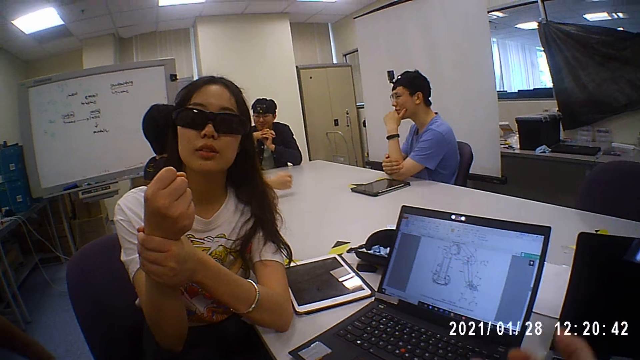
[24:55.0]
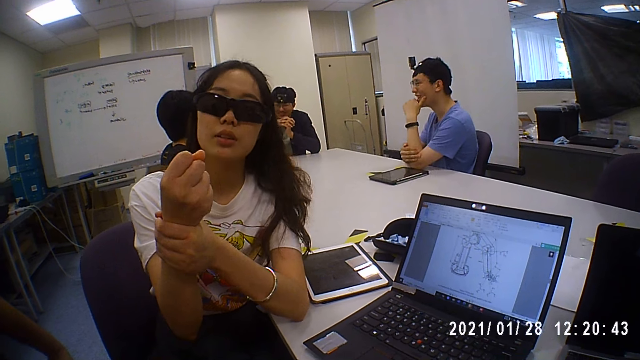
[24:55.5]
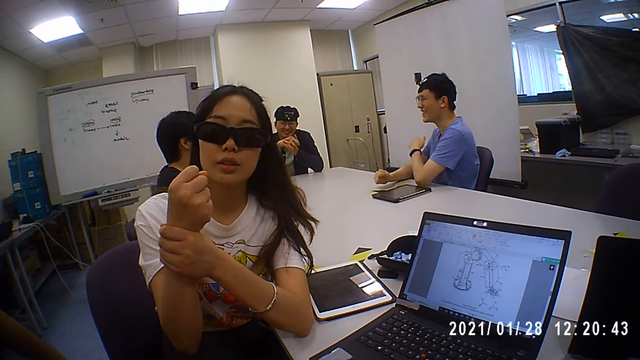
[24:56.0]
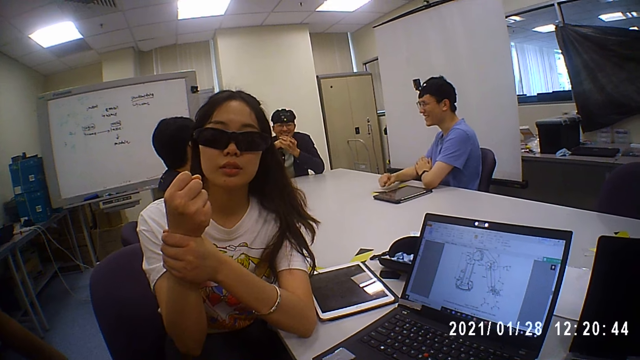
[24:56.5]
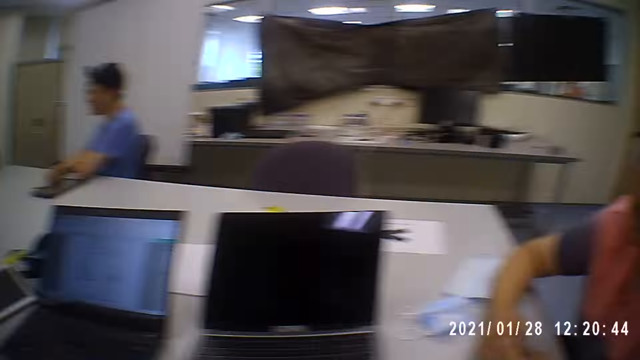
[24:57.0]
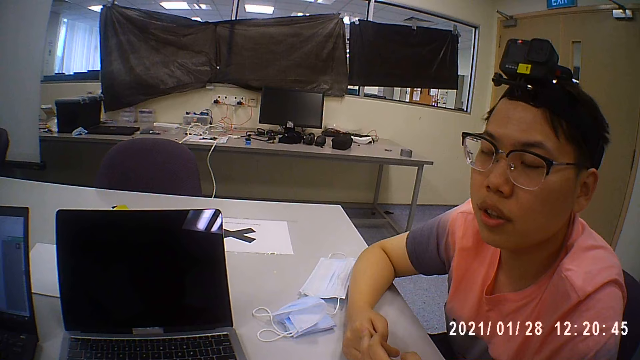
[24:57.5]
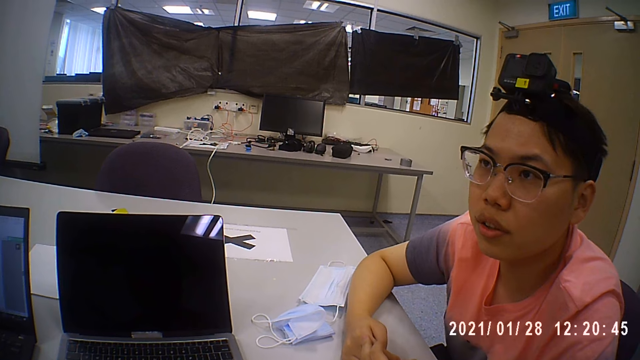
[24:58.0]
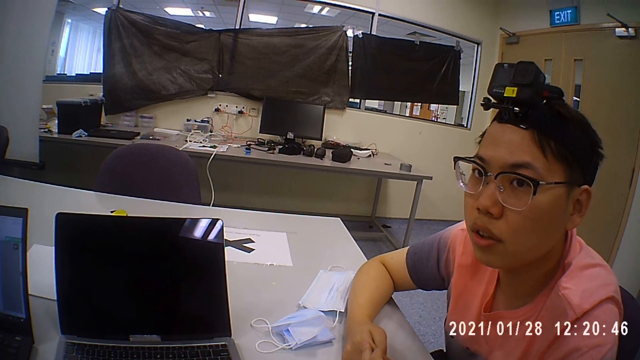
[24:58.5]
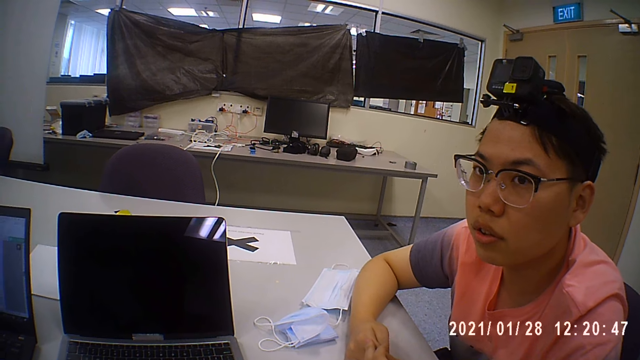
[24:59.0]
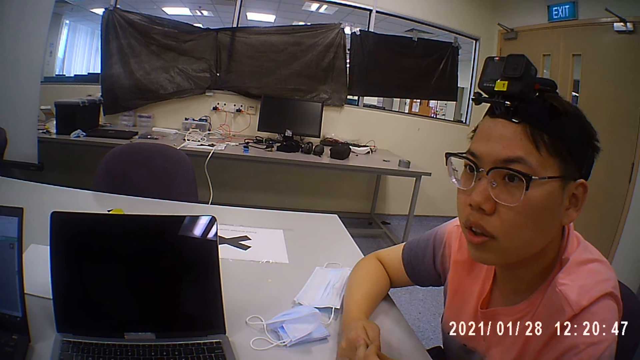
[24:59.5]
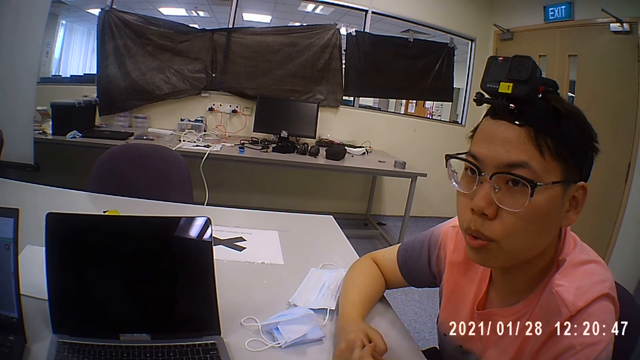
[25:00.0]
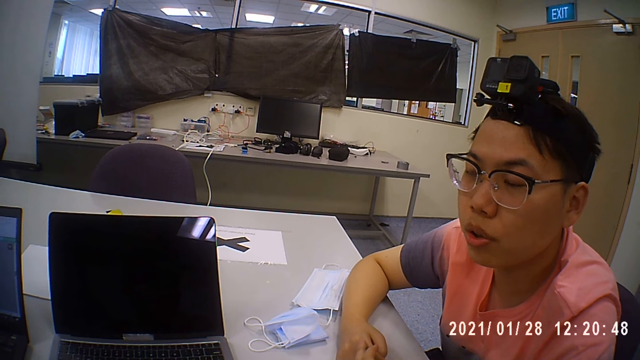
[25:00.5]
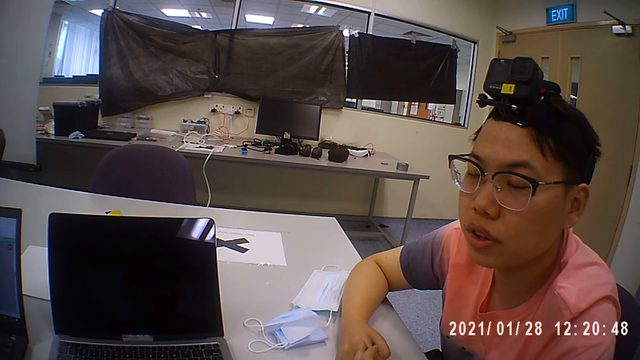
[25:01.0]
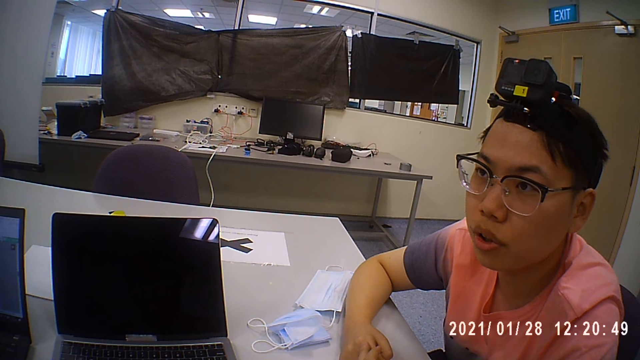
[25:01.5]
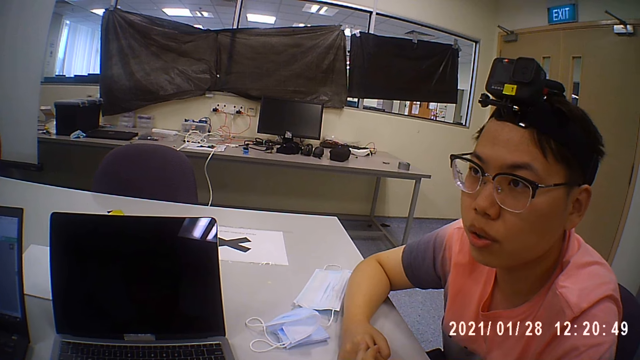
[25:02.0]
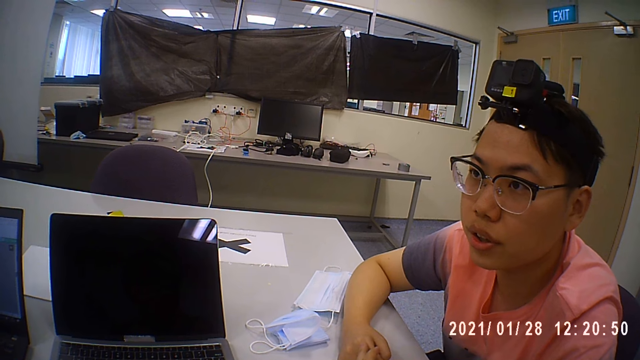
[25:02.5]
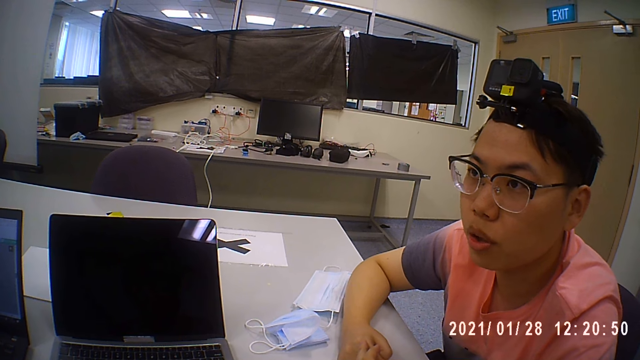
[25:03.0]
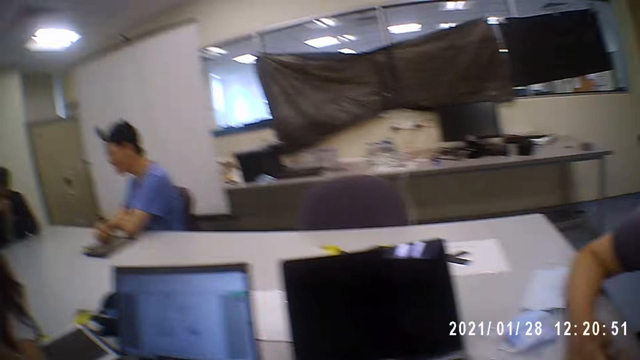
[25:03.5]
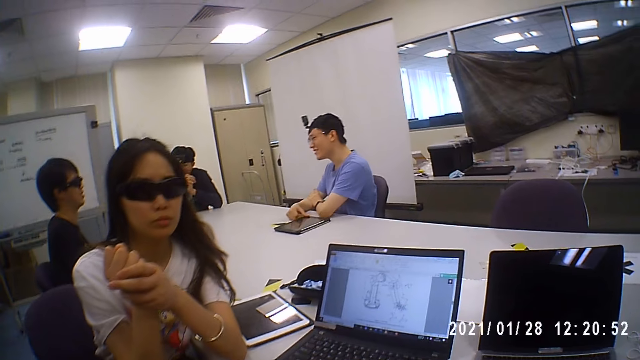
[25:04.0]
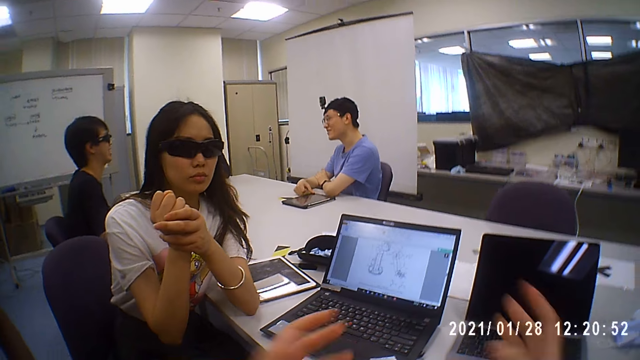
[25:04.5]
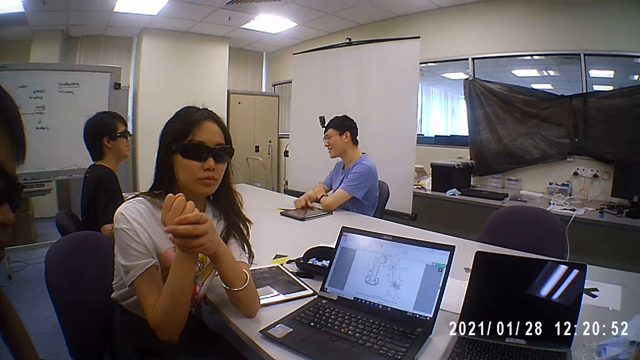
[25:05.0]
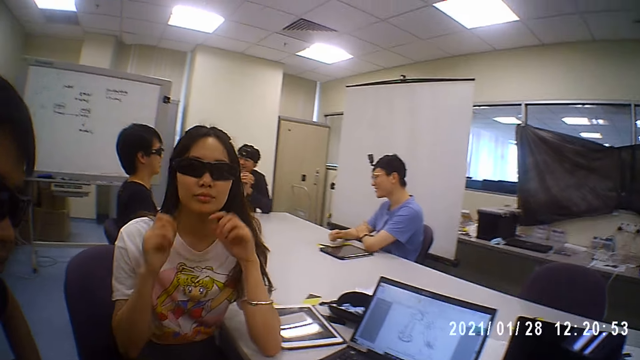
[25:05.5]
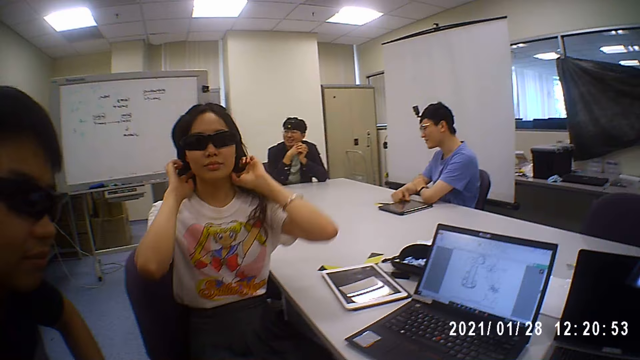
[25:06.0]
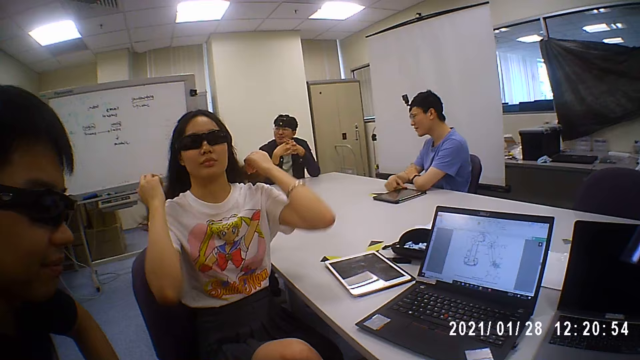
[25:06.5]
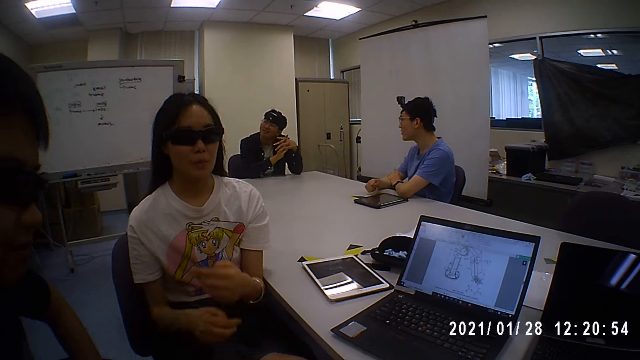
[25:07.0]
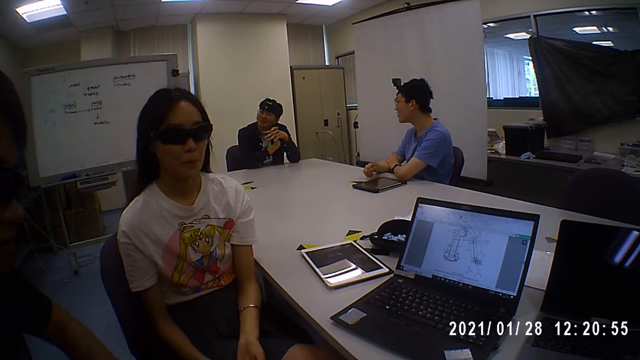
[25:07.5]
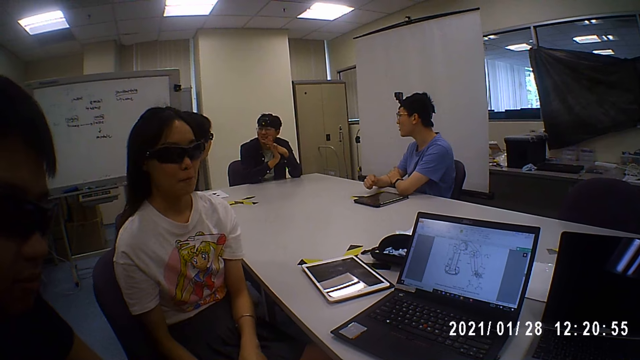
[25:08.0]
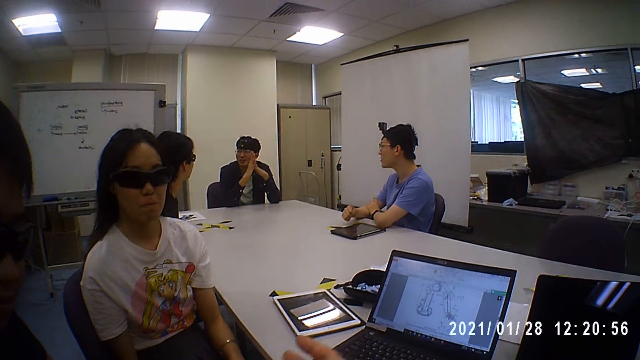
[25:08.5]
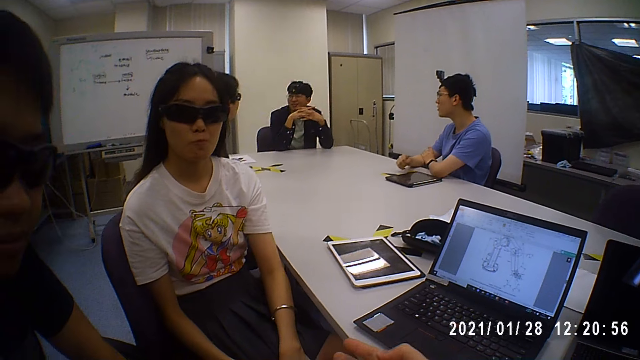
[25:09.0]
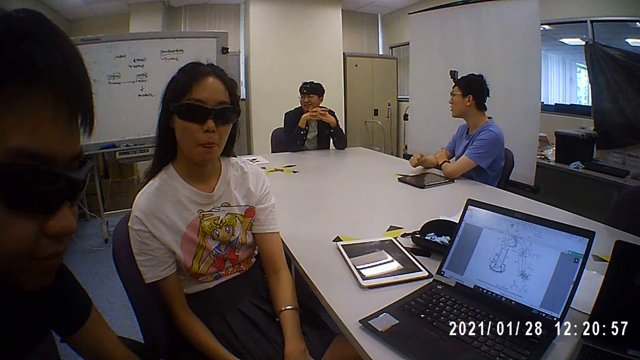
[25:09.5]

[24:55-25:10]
A man holds his right hand with his left hand. The camera wearer turns to a woman. The woman converses with the camera wearer and a person. The camera wearer turns to the person. They converse with the woman and the person. The woman flips her hair with her hands.

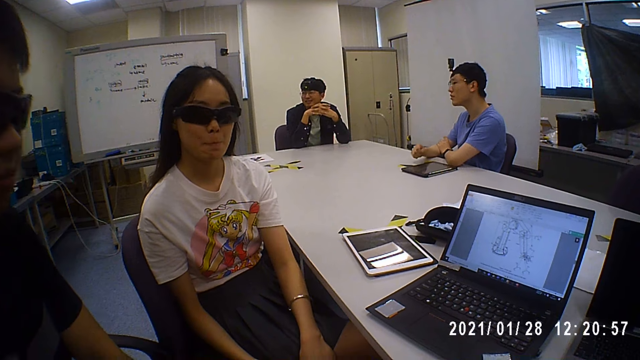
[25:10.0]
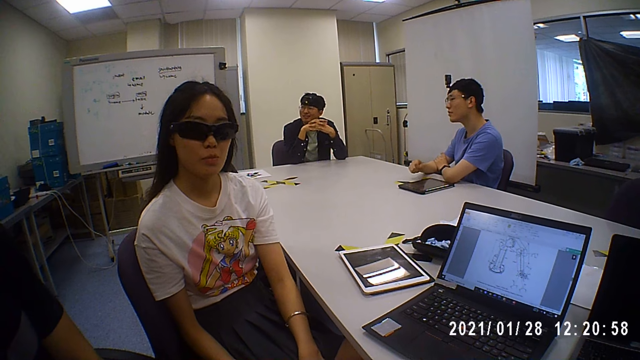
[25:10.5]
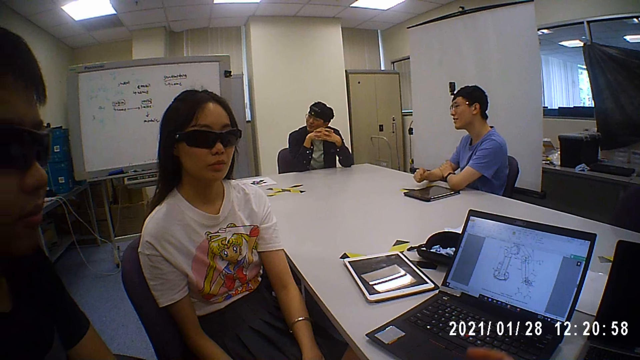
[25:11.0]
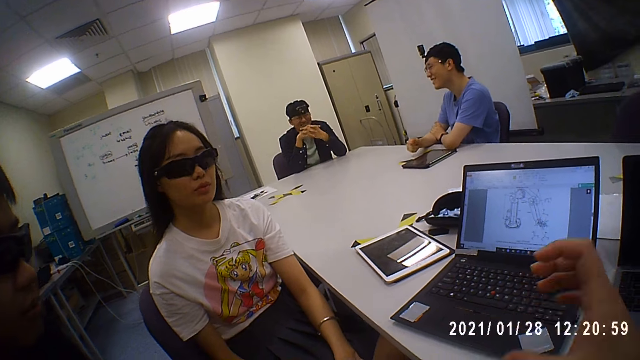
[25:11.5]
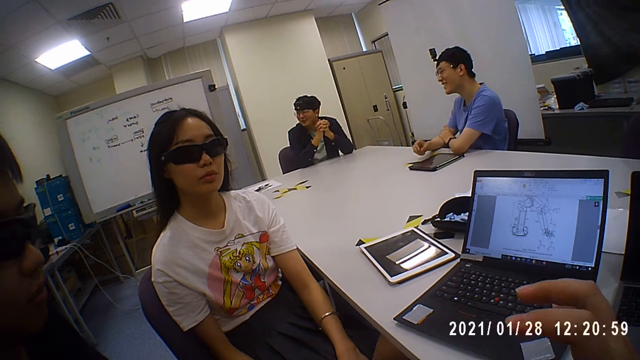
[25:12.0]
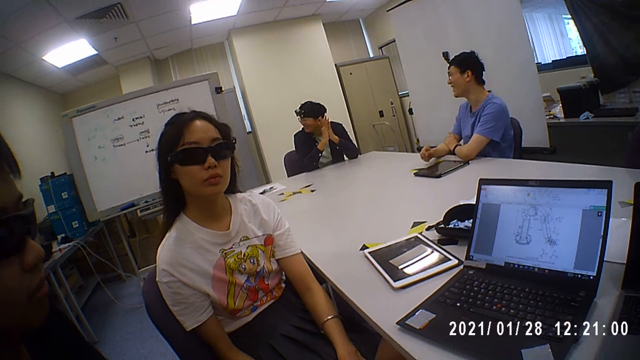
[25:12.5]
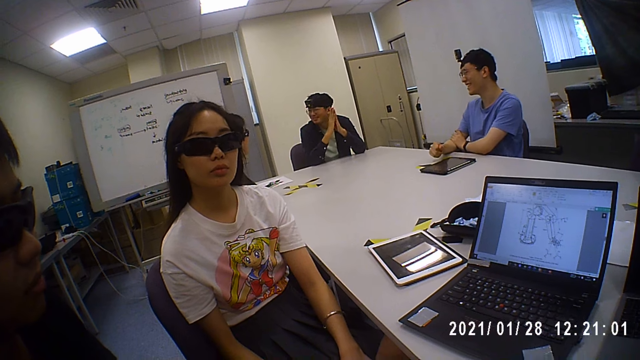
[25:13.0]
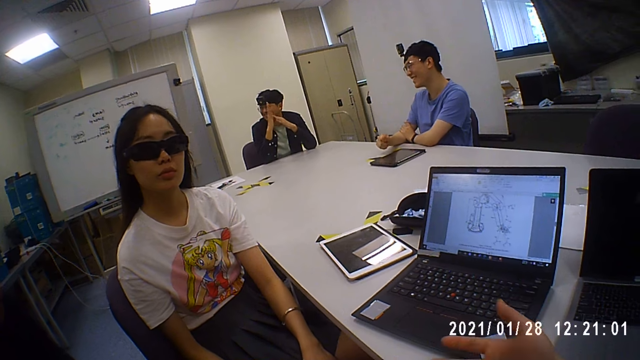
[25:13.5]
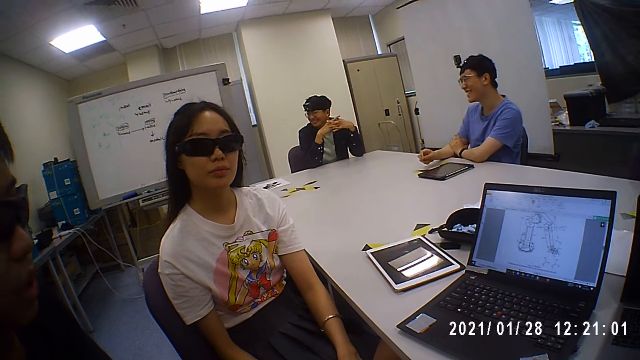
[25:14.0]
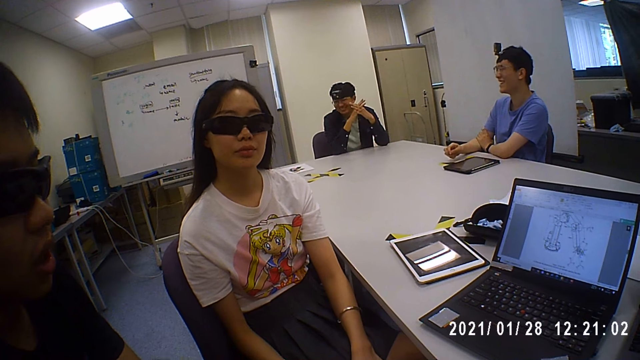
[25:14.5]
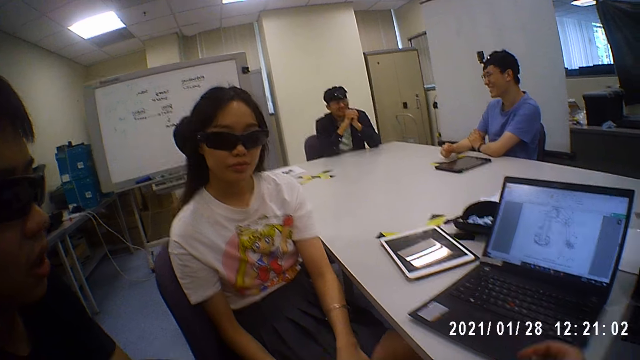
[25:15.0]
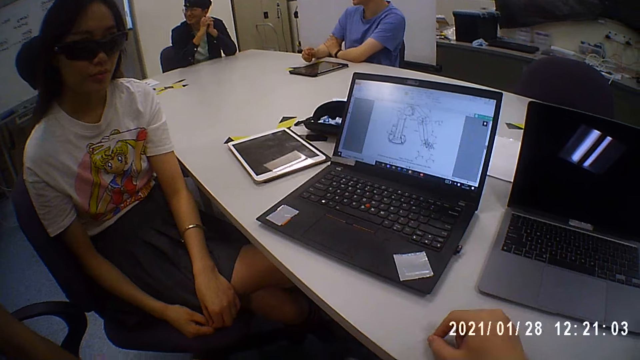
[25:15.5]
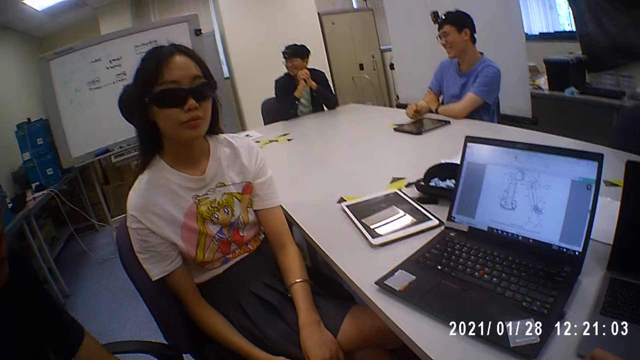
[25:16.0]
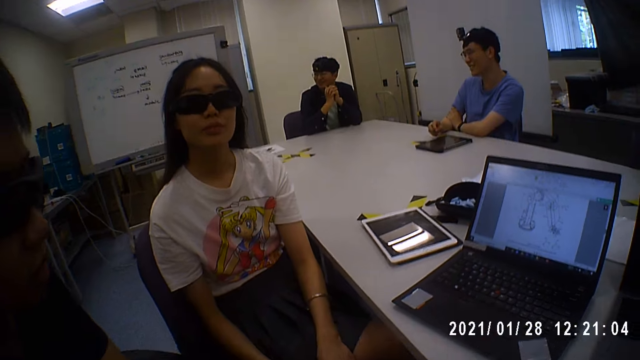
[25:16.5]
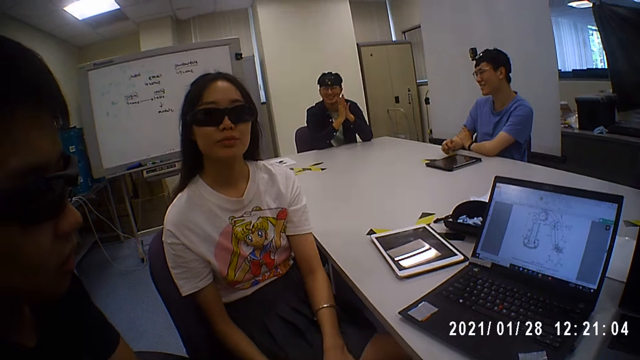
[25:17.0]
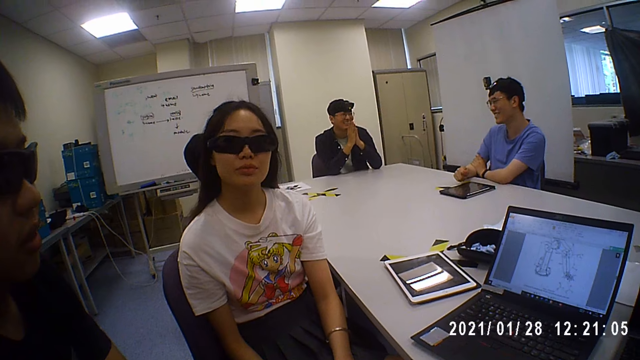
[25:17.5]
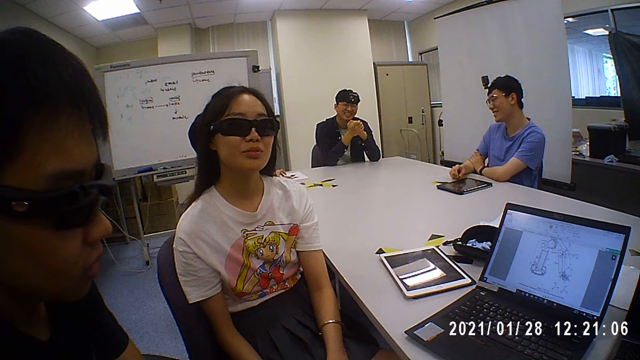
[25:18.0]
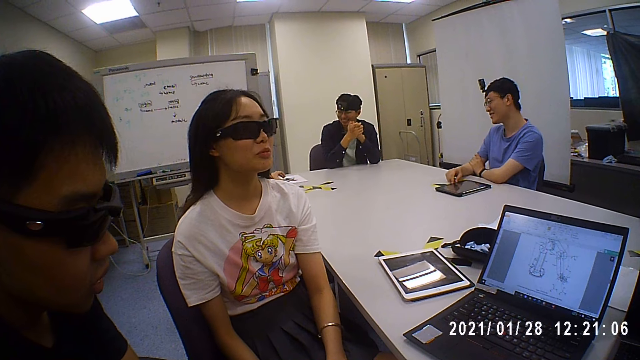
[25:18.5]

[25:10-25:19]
The camera wearer talks to a person. A man rubs his hands together. The man locks his hands together.
